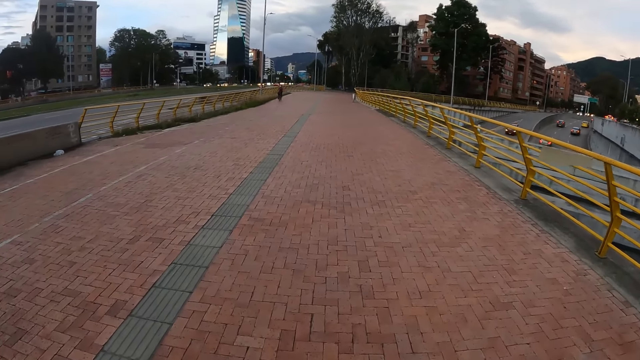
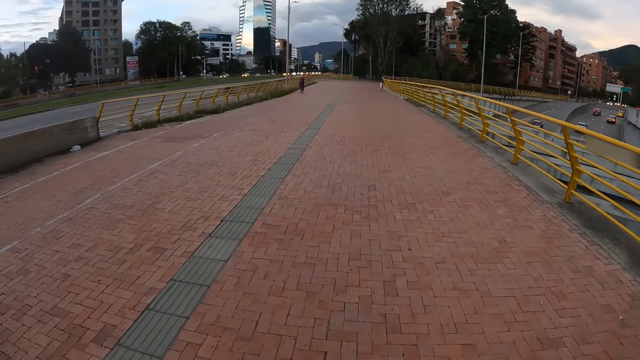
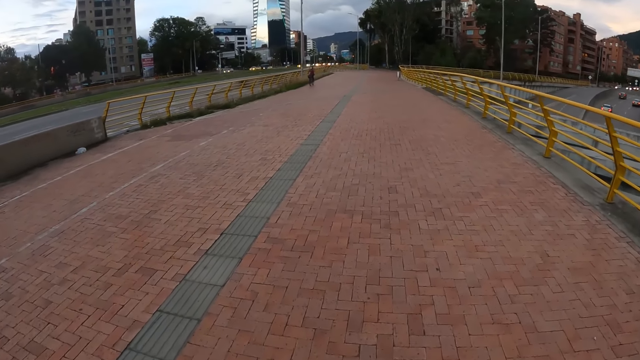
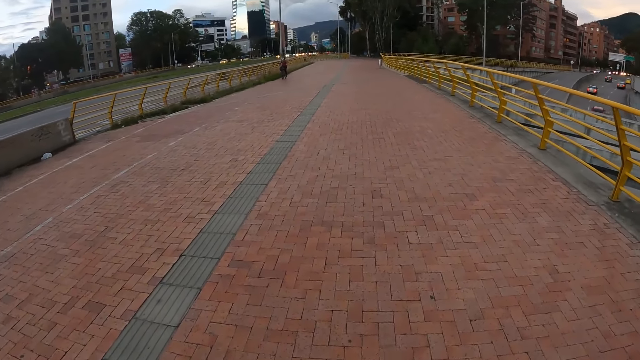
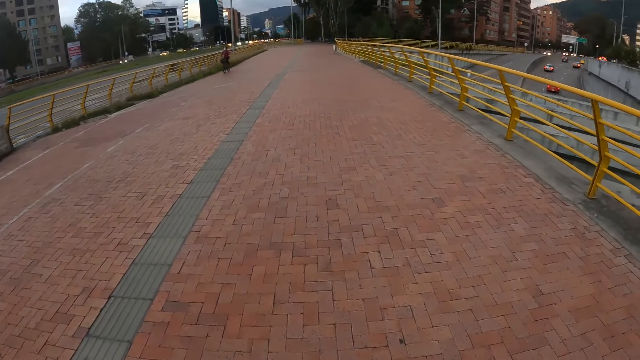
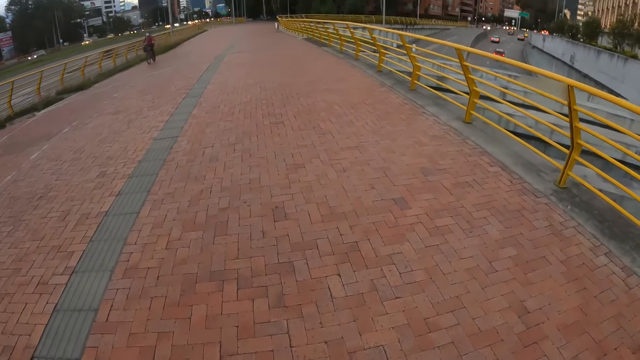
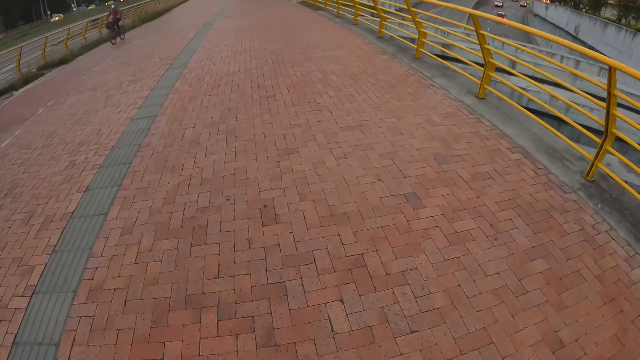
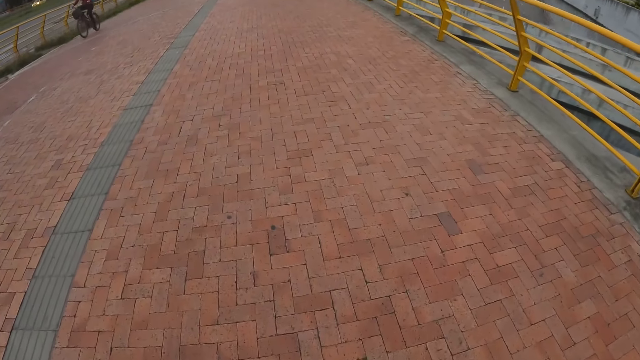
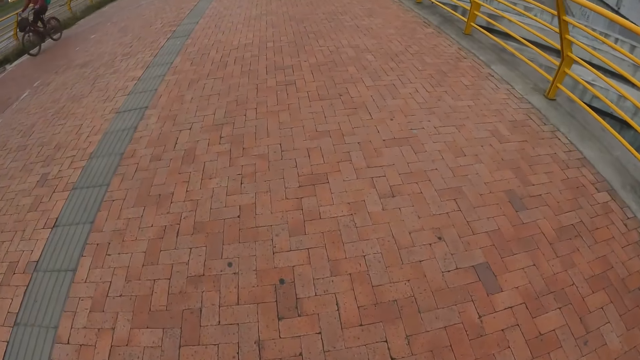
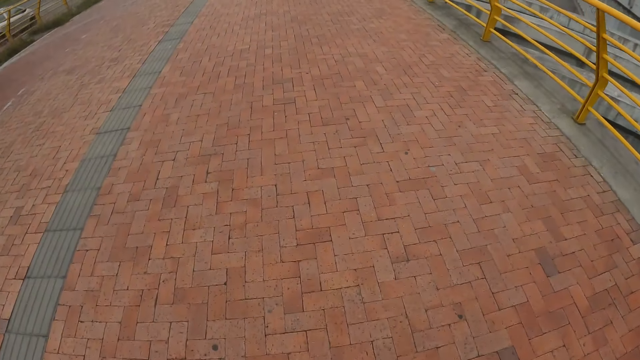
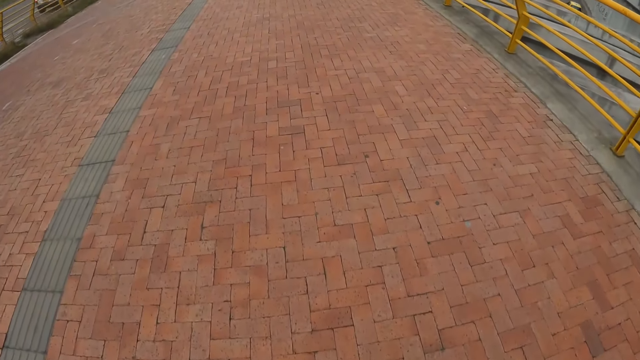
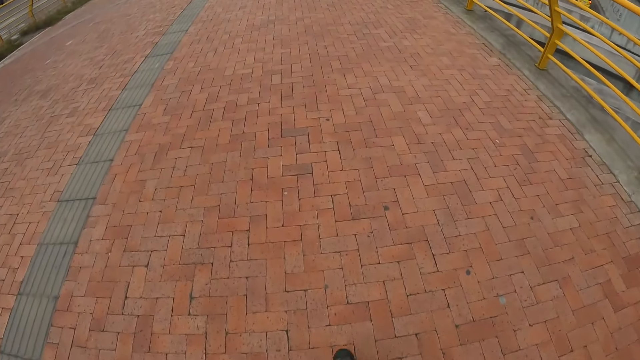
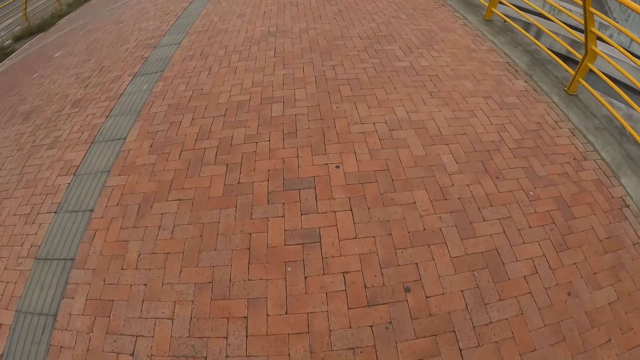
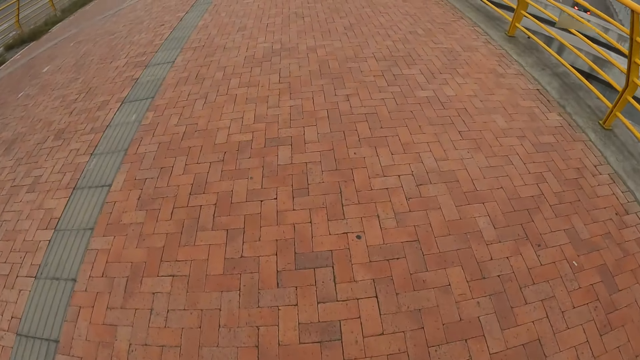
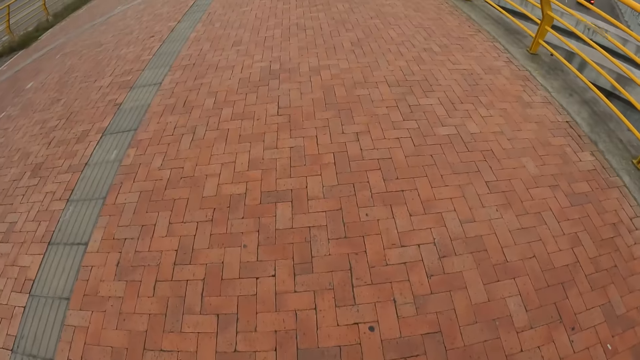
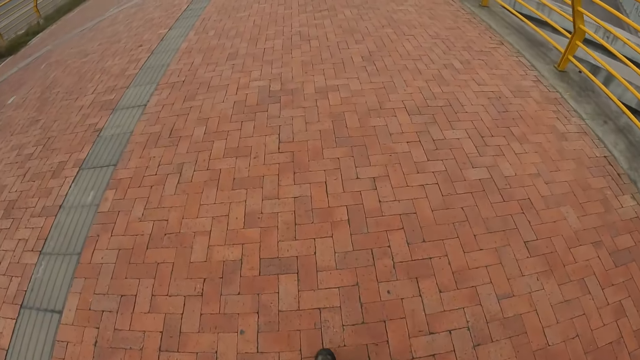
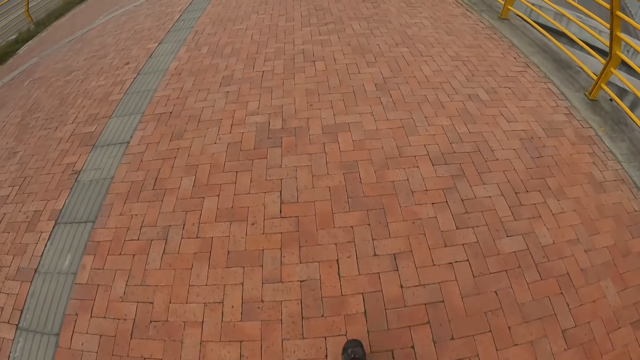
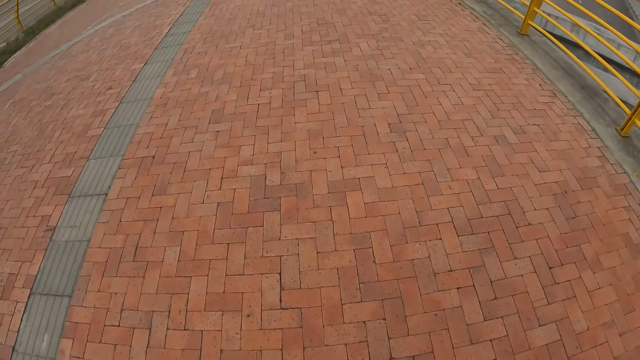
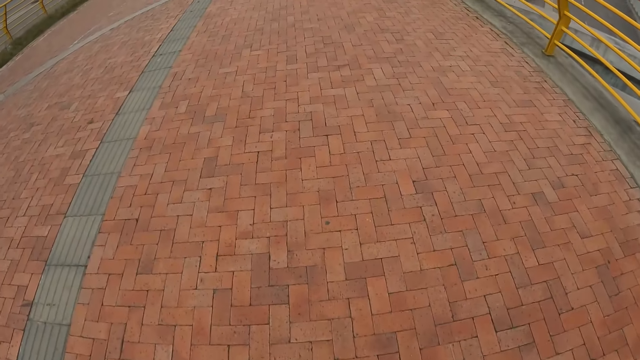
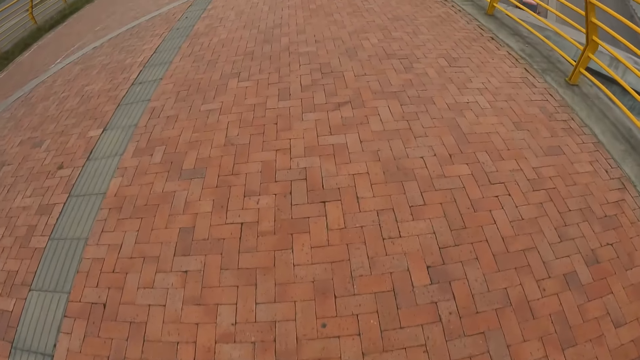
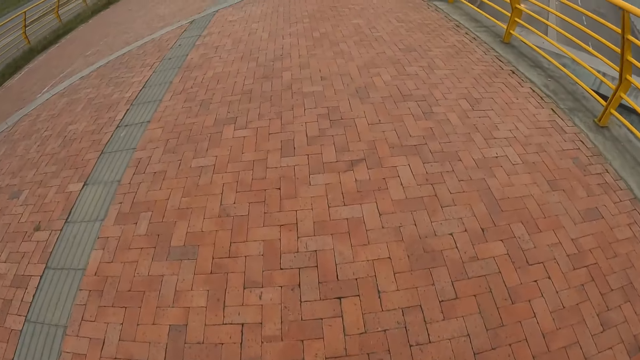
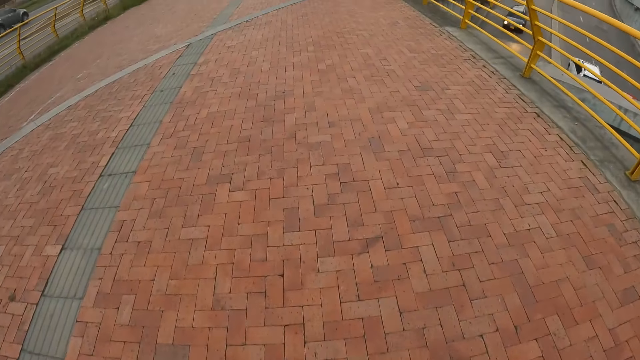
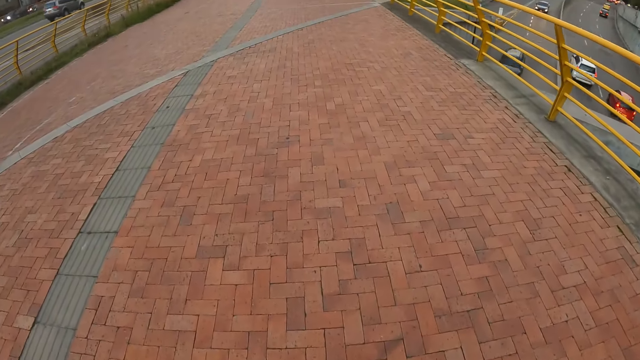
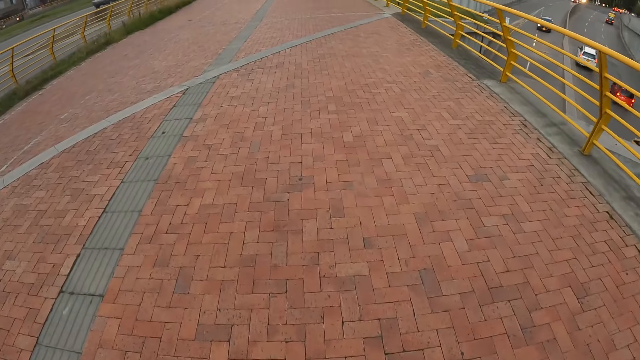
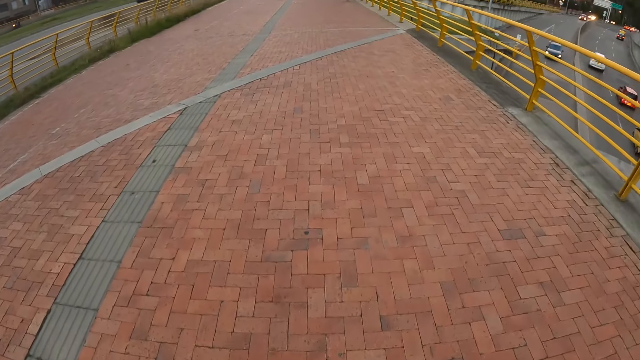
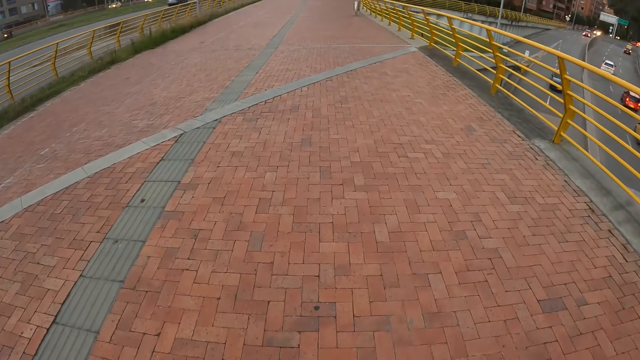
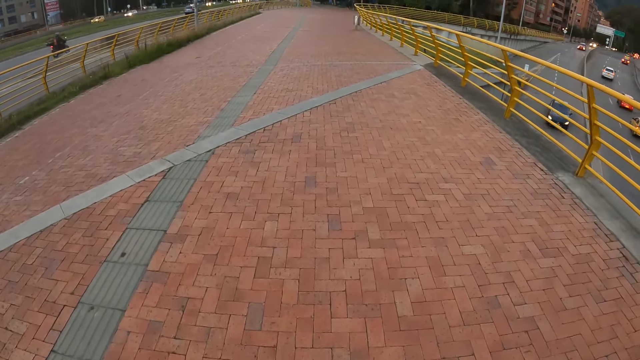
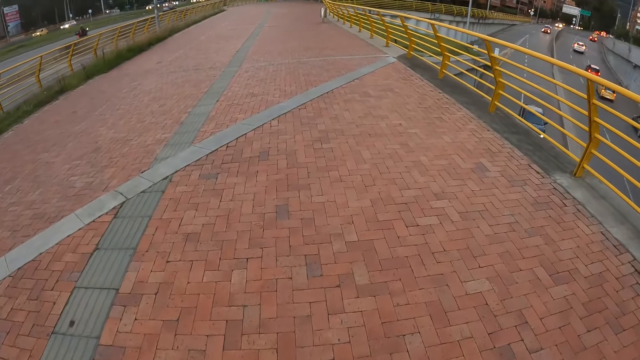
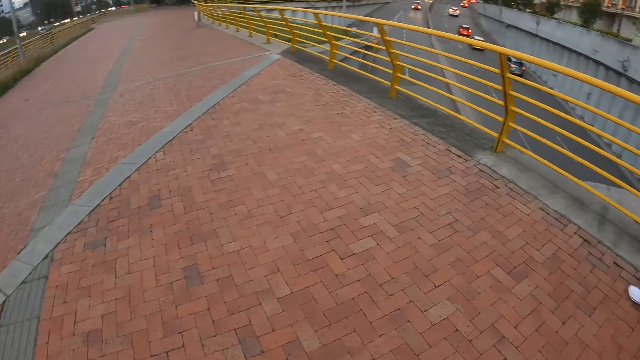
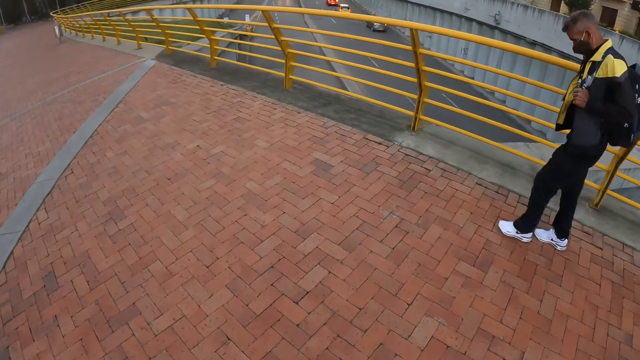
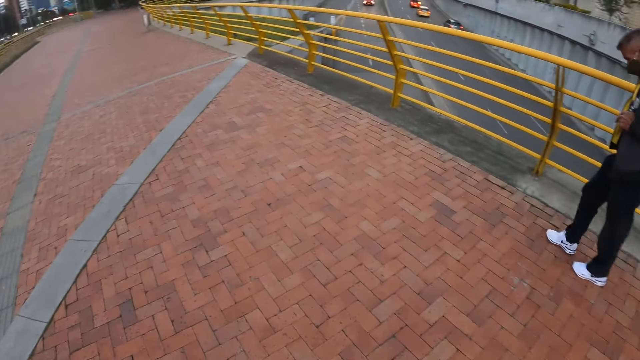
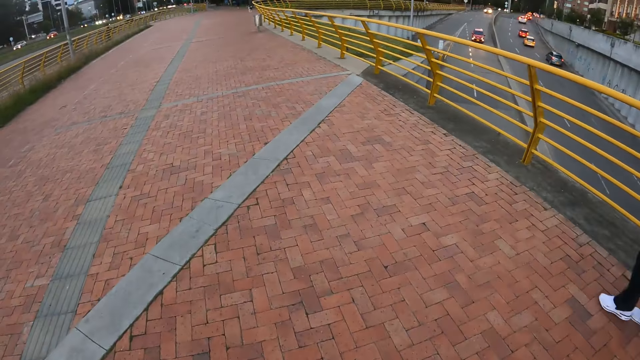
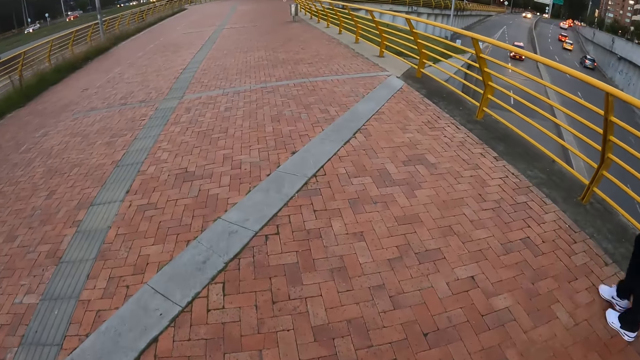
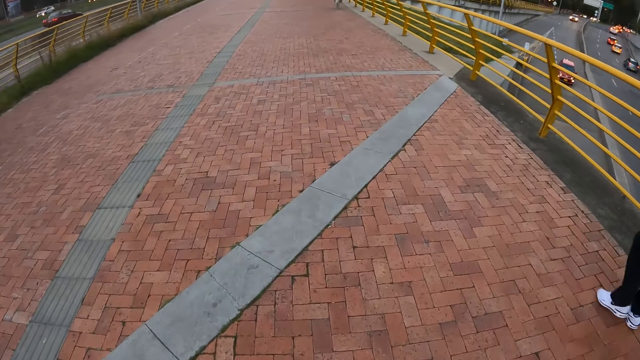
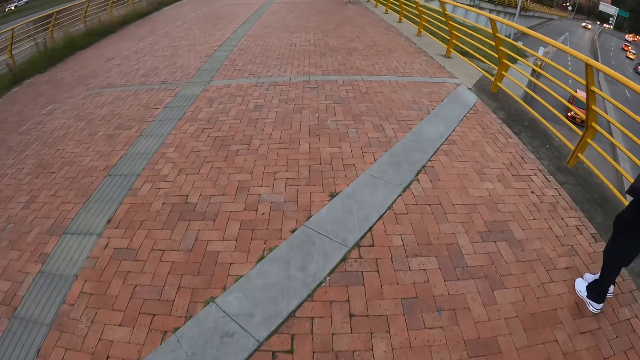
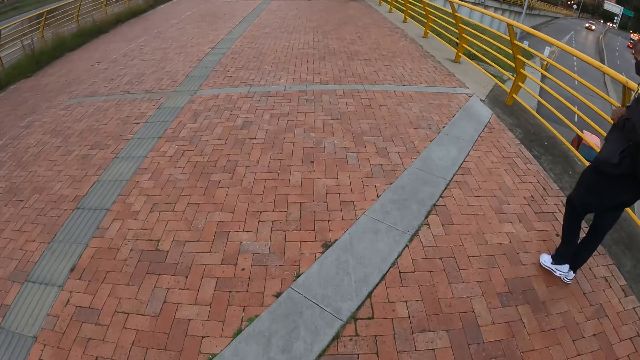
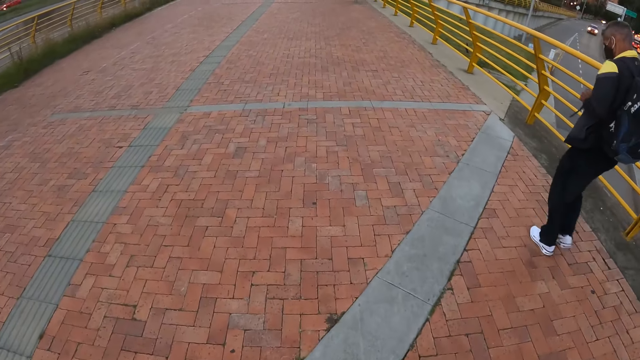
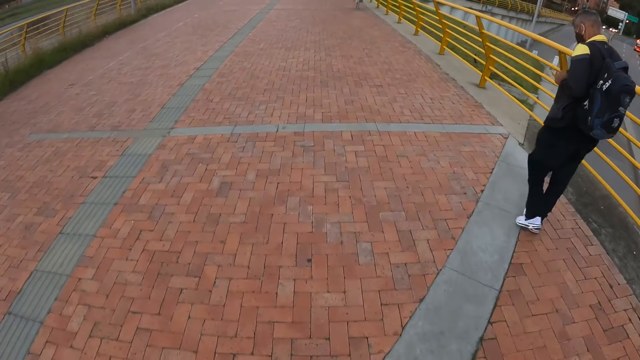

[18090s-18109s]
A bicycle rides past the camera wearer. A man walks by the camera wearer.

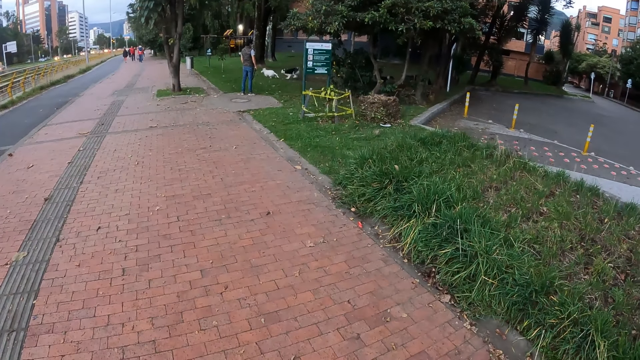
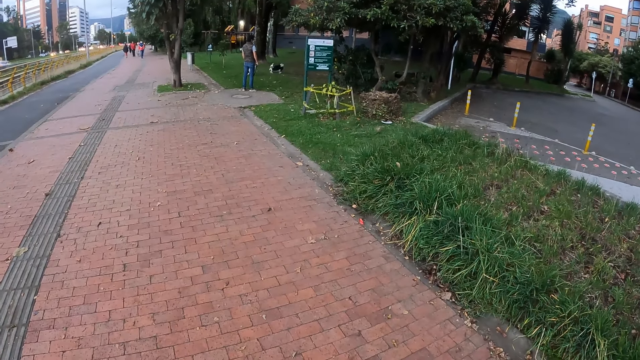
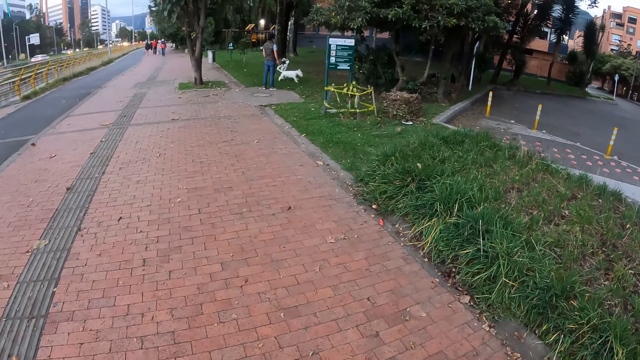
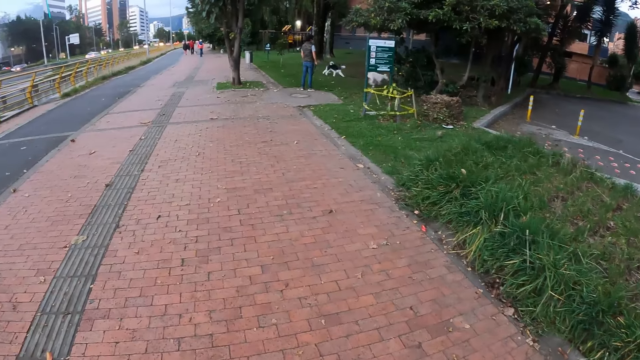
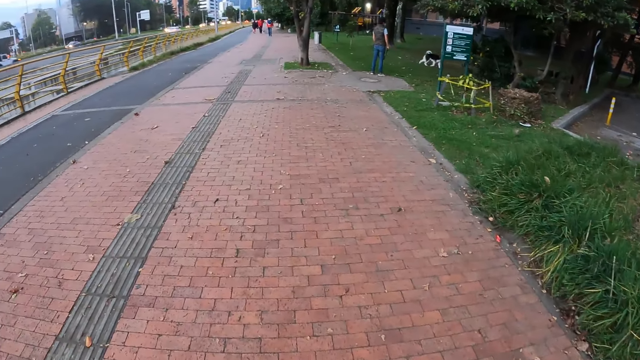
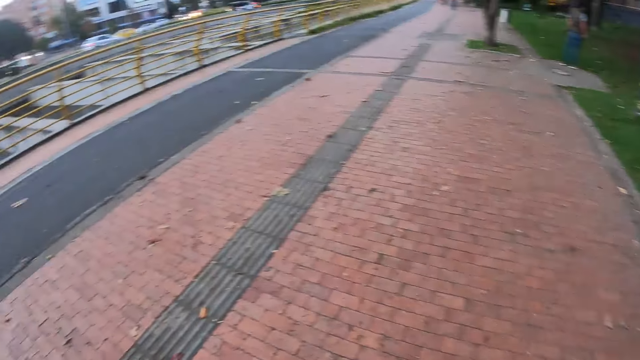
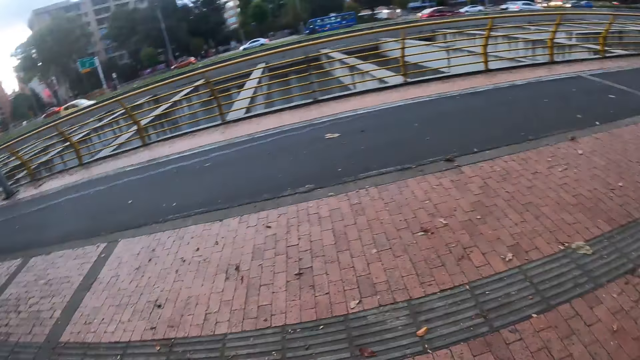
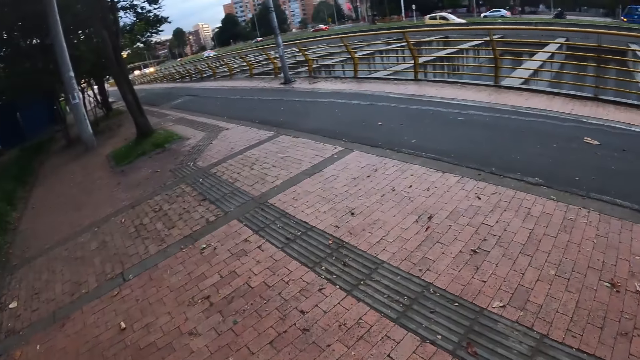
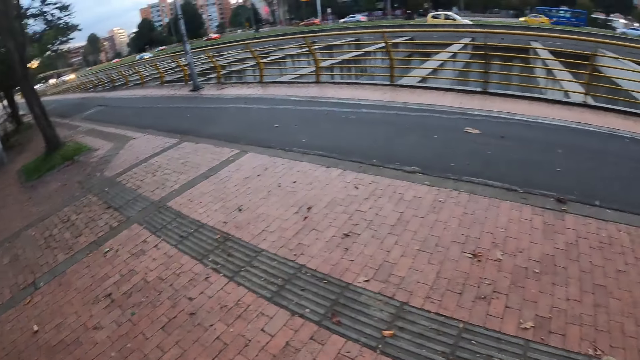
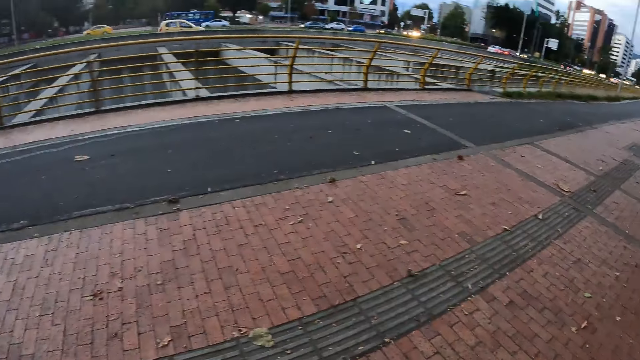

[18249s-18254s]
The camera wearer walks on the road and looks around.
